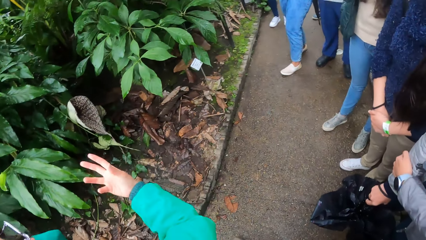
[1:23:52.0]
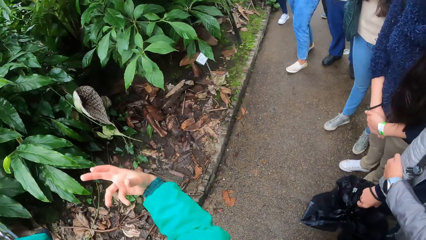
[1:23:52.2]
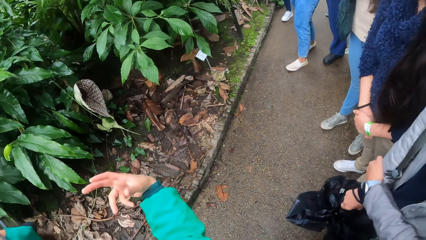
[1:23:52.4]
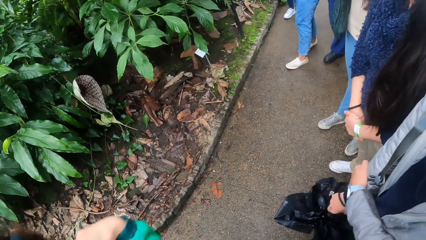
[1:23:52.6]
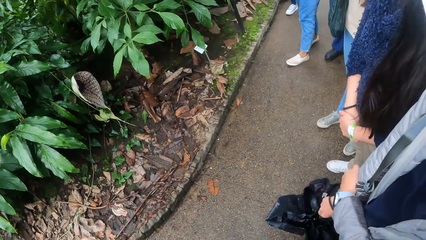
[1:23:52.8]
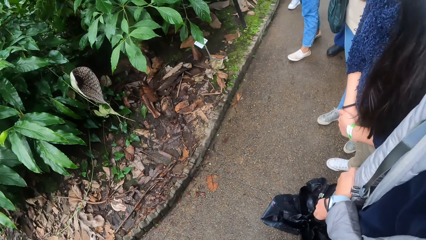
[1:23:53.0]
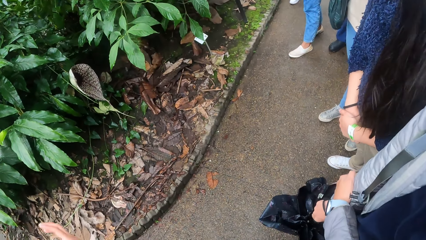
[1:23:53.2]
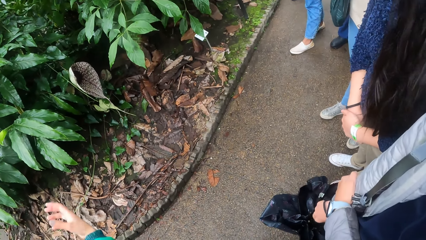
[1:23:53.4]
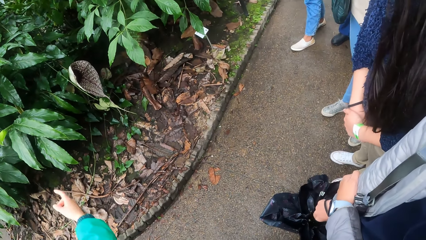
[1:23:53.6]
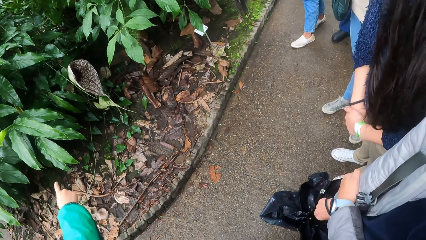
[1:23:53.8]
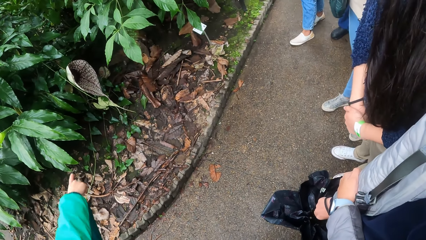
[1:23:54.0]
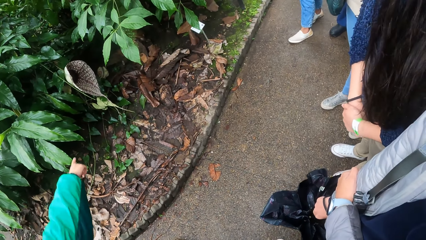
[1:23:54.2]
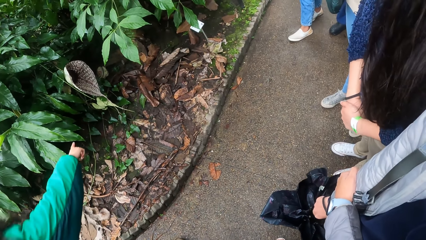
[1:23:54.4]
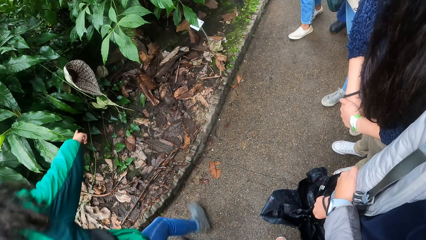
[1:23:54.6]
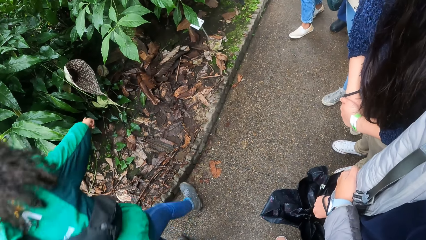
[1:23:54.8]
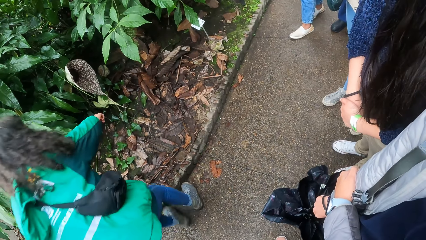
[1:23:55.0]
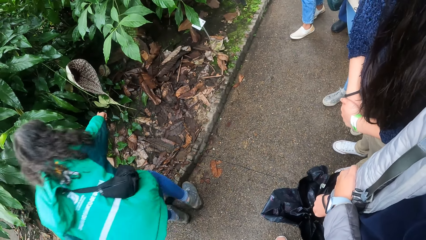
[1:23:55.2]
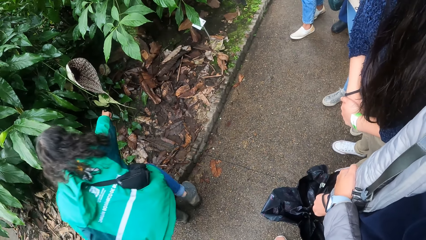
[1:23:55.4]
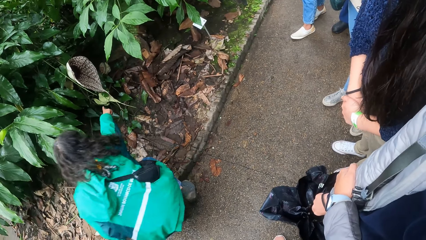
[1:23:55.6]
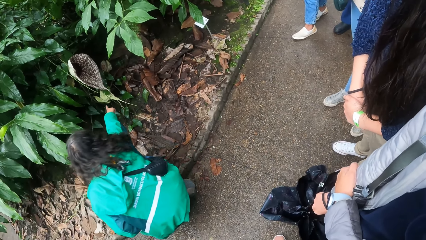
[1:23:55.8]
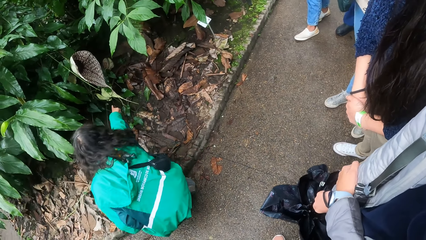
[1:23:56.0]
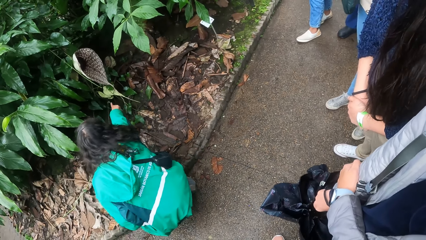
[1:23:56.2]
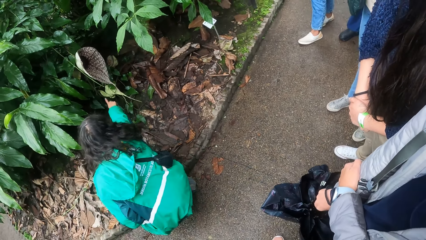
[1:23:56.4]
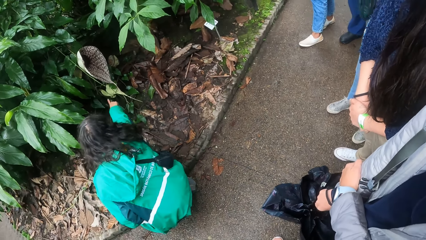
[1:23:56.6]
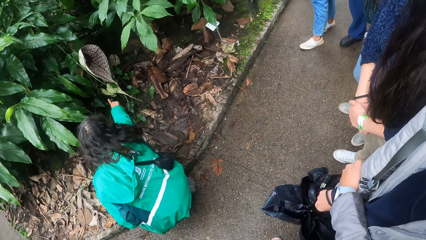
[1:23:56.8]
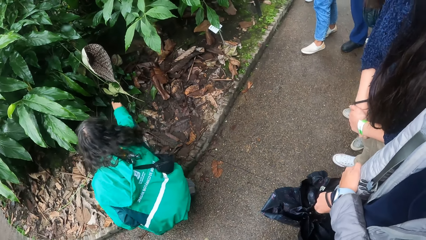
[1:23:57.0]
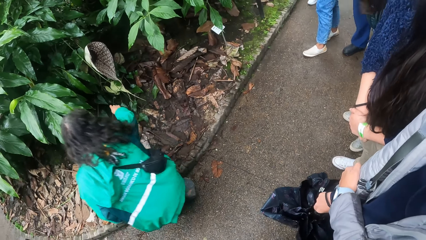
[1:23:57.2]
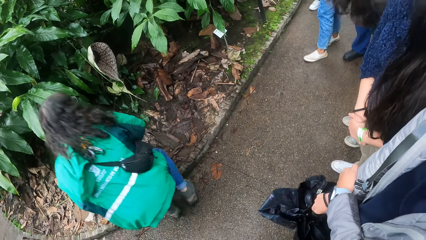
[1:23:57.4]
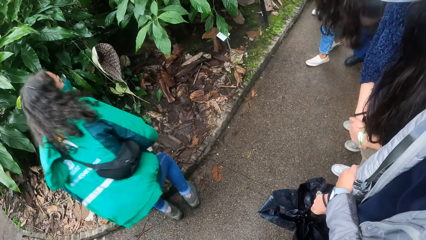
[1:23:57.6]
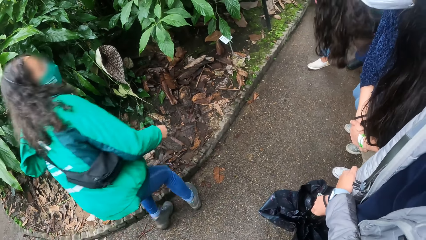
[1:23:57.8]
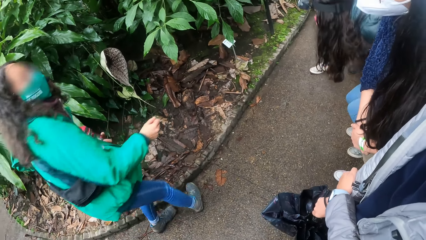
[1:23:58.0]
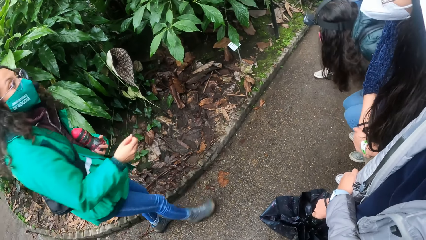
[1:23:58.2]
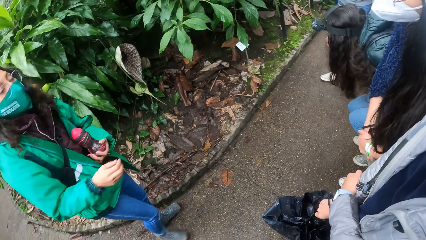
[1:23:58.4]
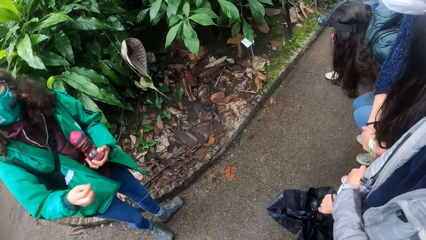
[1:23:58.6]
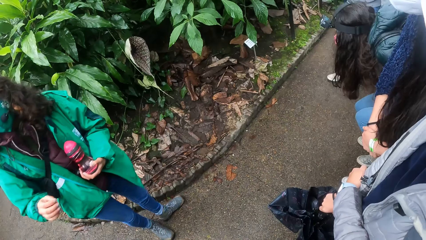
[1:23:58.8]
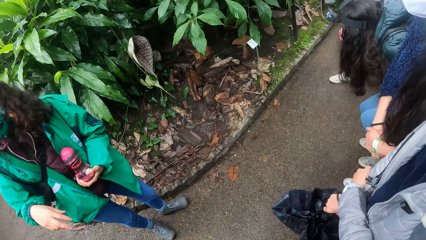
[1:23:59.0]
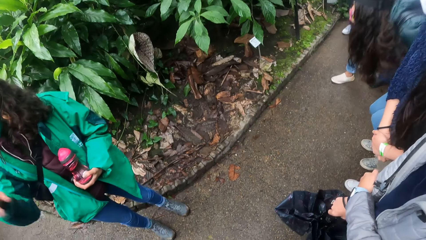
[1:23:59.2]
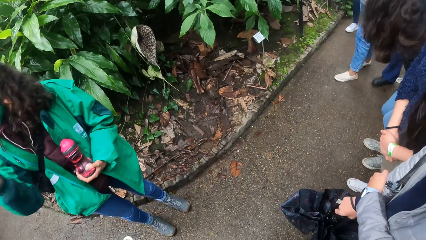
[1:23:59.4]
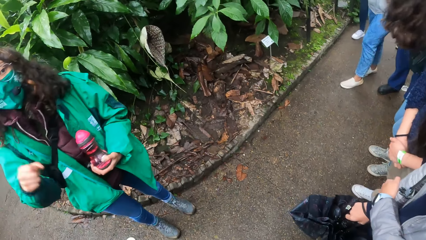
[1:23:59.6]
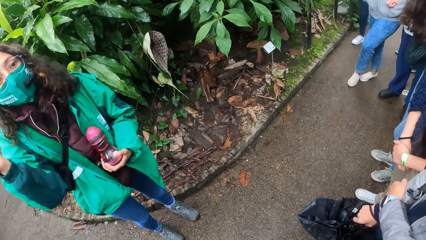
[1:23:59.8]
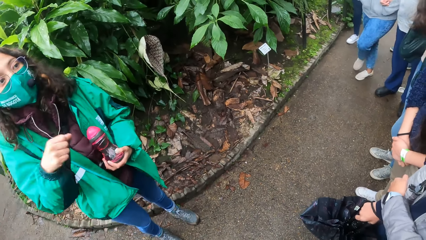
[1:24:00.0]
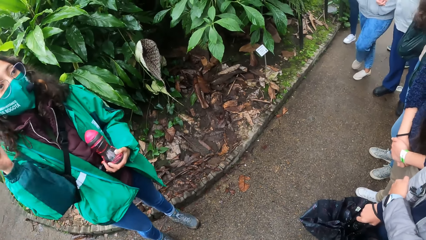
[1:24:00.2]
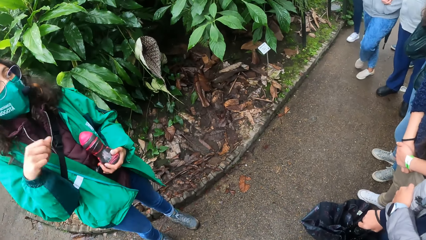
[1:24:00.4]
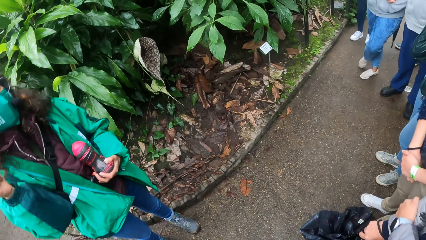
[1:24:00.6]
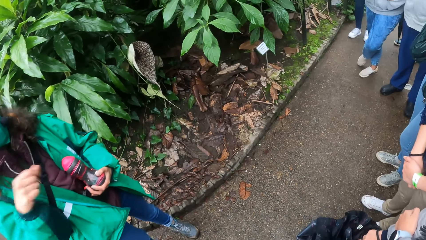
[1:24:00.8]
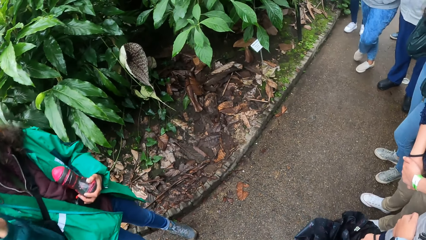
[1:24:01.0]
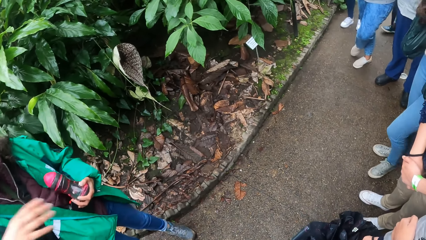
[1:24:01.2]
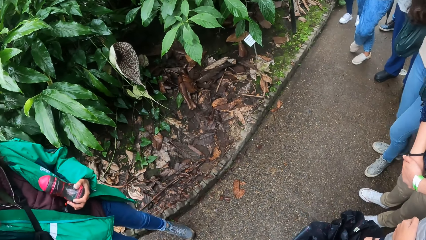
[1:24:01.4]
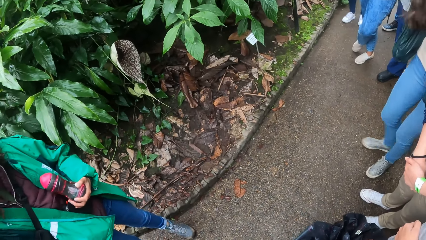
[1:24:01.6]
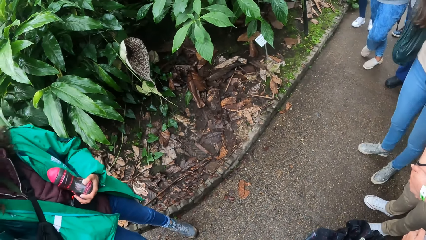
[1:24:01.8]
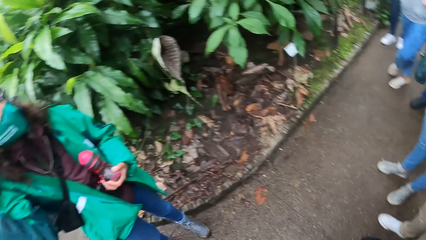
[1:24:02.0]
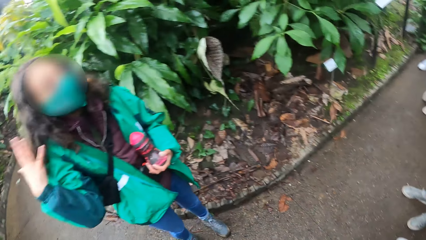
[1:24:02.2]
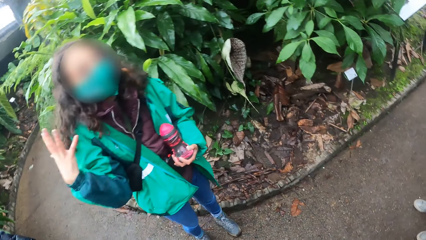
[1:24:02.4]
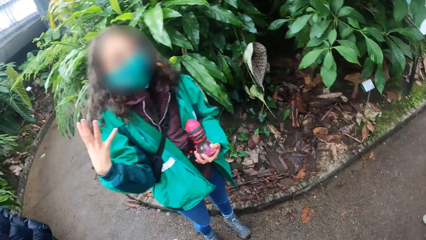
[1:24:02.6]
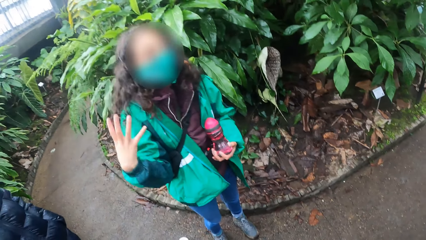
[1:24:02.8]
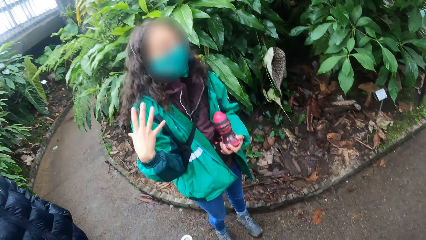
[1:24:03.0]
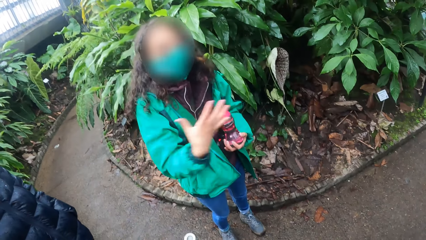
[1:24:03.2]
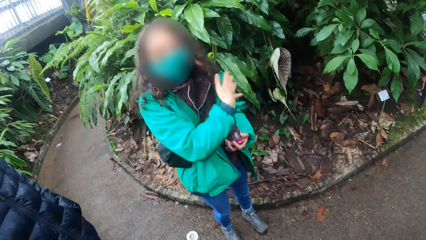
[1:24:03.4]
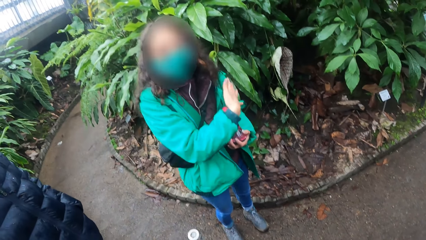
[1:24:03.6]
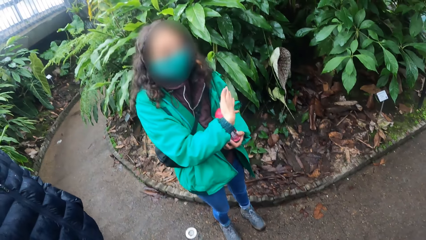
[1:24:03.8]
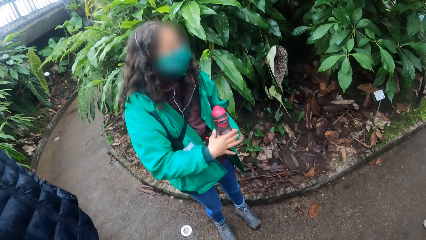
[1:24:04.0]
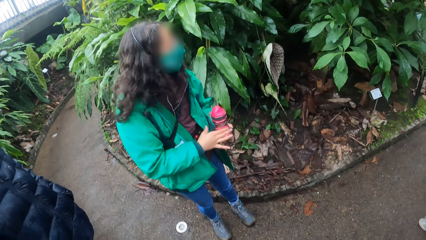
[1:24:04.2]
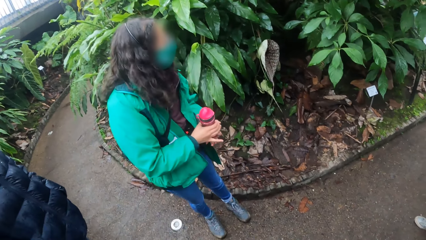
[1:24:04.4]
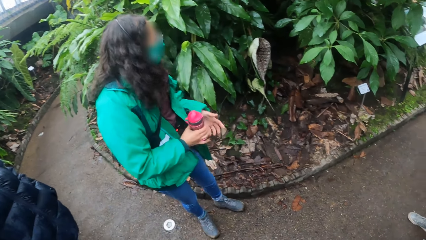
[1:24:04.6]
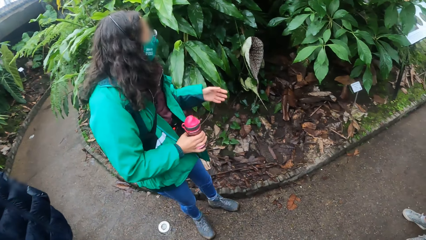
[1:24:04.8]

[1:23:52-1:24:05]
A woman explains something on the sidewalk. She points at something with her right hand. She explains something on the sidewalk.

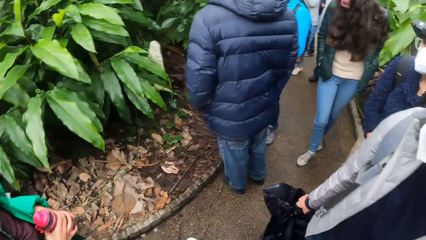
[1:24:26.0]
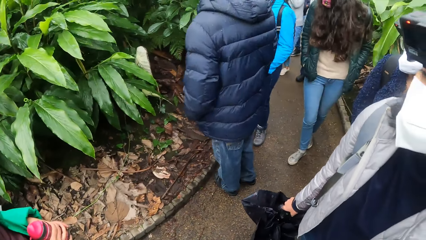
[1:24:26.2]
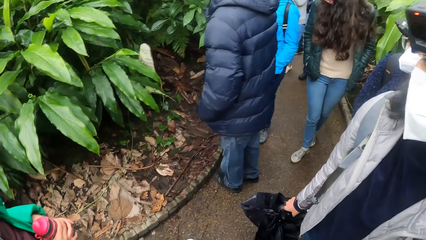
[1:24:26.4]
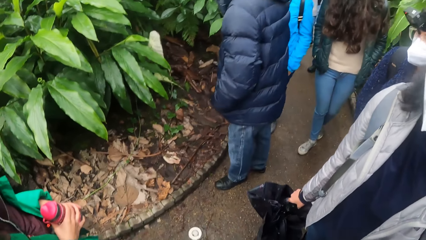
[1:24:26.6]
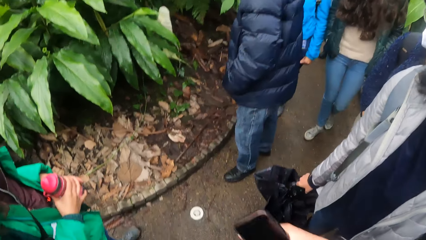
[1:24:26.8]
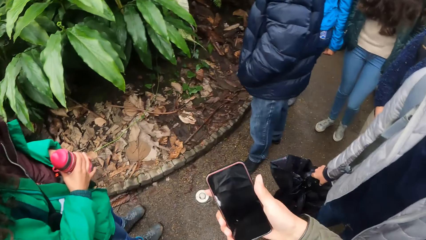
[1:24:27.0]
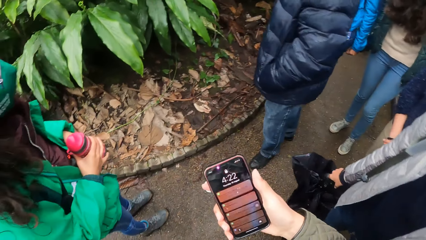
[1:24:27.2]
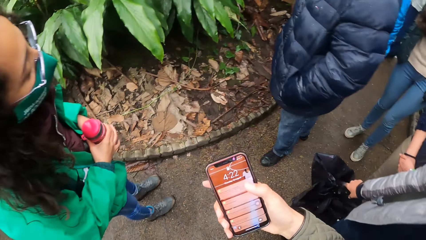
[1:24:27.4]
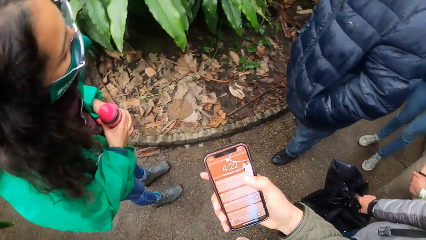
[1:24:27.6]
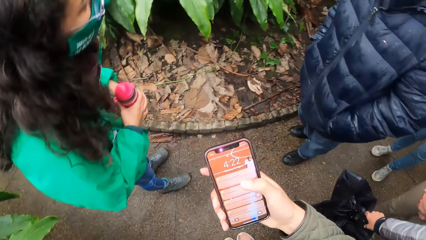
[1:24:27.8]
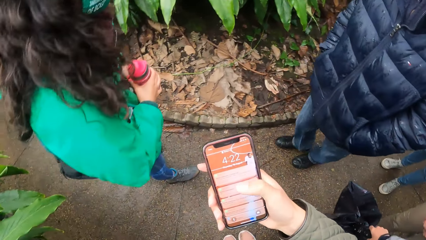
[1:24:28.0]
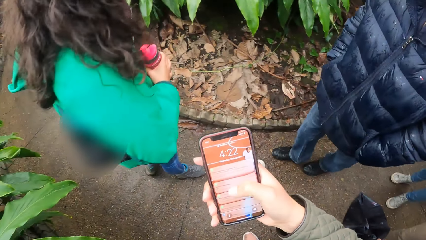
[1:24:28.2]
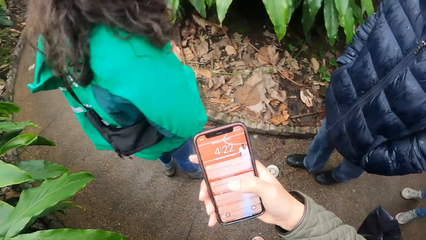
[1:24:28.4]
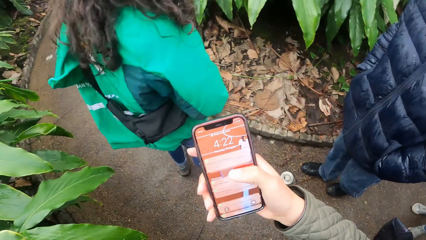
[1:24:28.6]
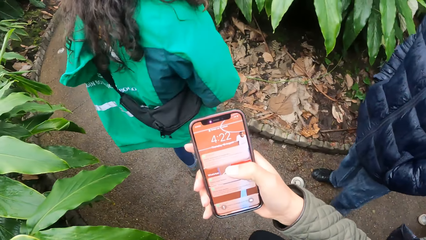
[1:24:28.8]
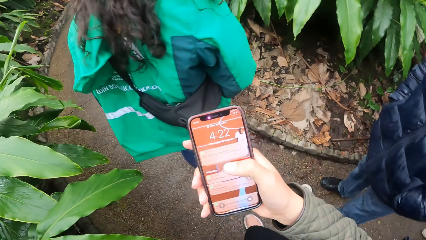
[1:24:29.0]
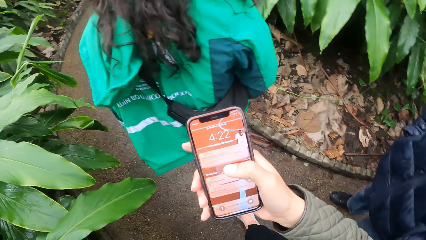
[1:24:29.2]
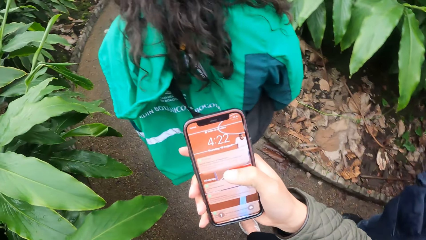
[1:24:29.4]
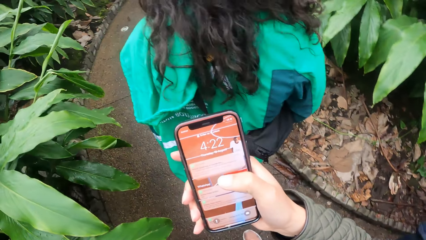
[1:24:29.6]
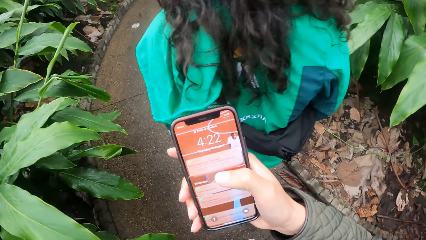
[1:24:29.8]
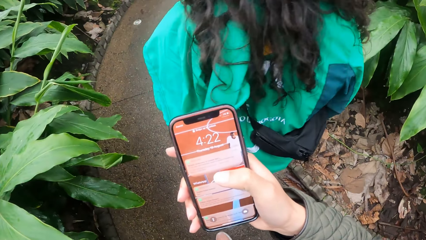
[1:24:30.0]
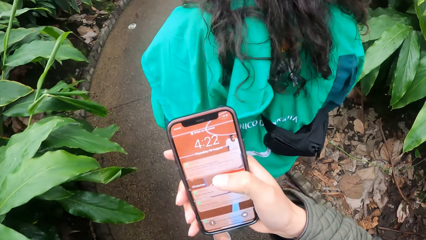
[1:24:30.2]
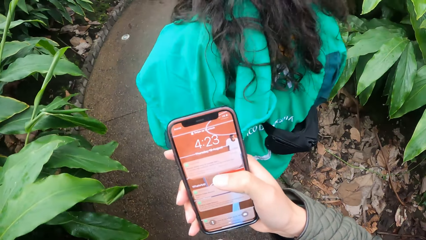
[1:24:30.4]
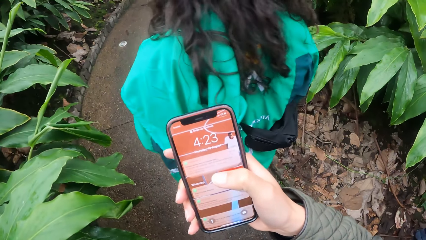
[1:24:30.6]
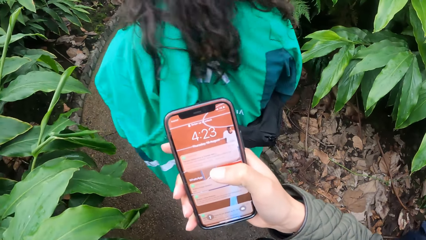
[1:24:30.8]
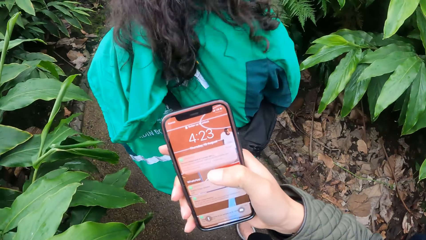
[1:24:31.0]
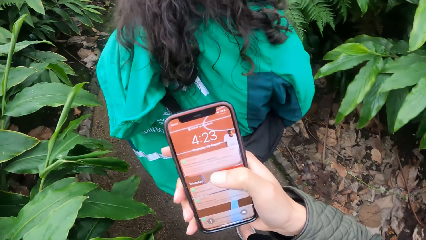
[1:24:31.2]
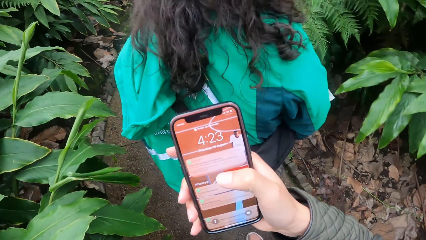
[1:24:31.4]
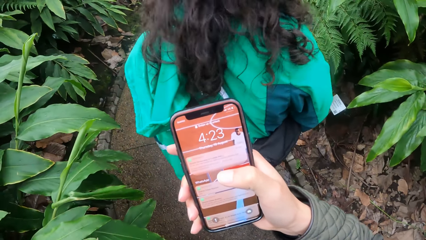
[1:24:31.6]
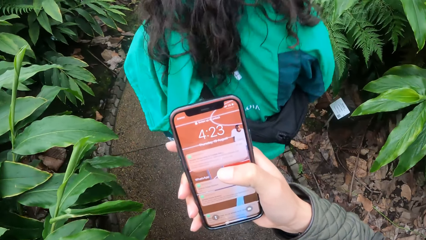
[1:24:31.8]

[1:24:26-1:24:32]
The camera wearer holds a phone with her right hand. She operates the phone with her right hand. A woman walks on the sidewalk. The camera wearer walks on the sidewalk.
